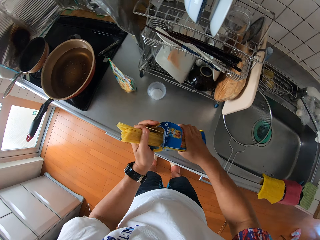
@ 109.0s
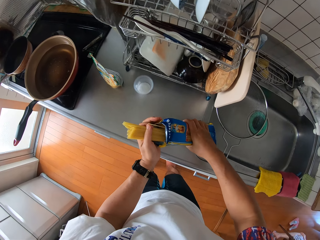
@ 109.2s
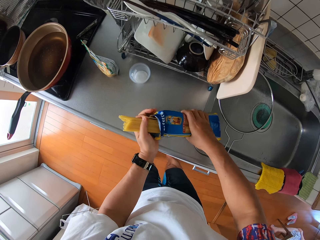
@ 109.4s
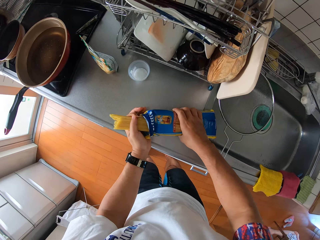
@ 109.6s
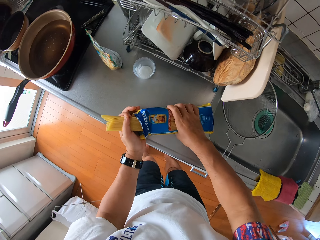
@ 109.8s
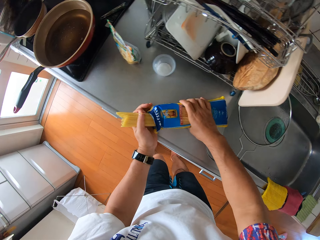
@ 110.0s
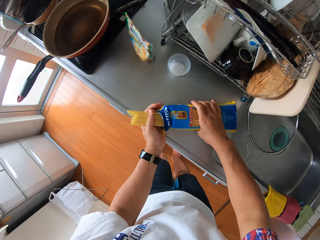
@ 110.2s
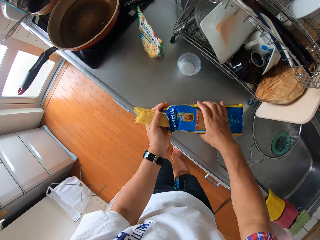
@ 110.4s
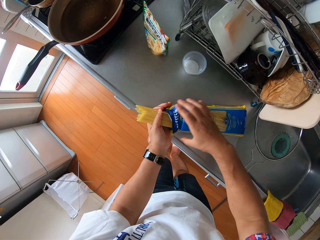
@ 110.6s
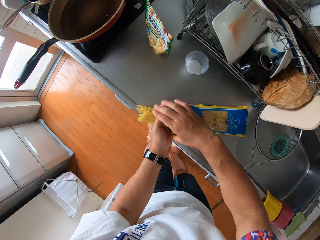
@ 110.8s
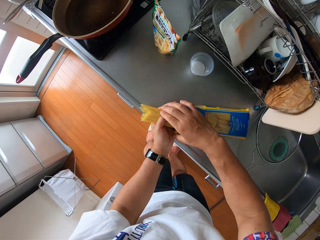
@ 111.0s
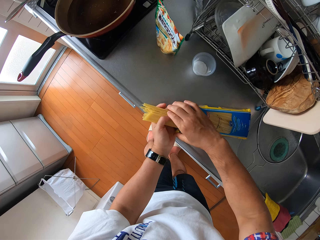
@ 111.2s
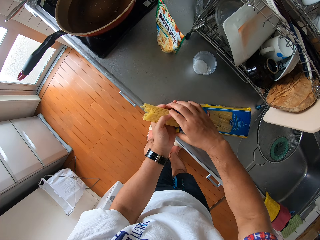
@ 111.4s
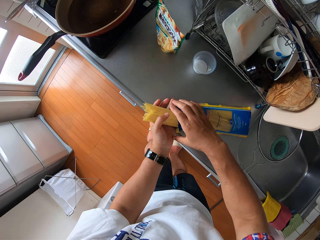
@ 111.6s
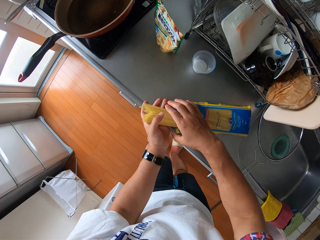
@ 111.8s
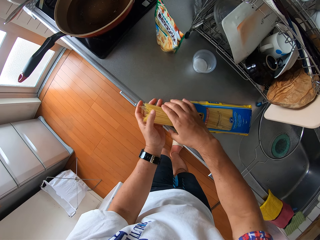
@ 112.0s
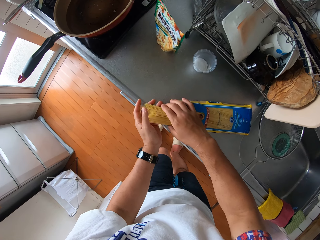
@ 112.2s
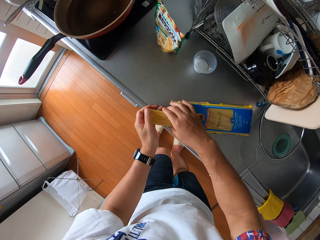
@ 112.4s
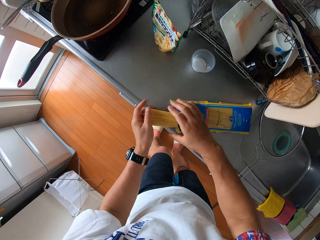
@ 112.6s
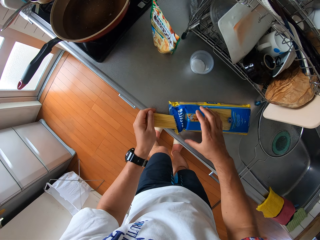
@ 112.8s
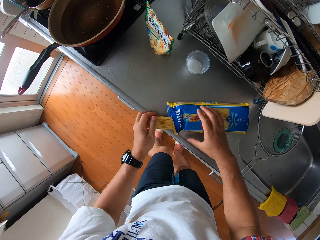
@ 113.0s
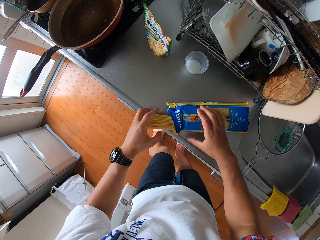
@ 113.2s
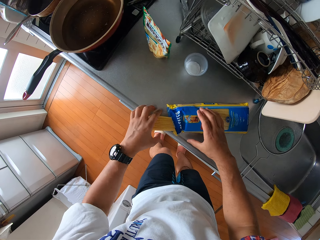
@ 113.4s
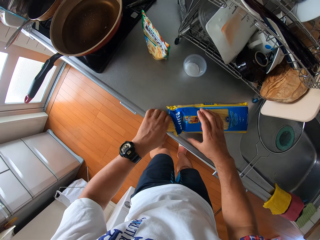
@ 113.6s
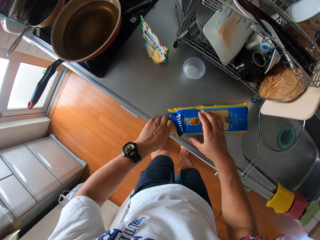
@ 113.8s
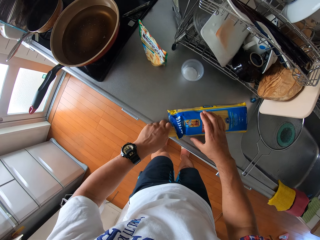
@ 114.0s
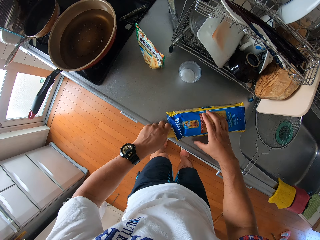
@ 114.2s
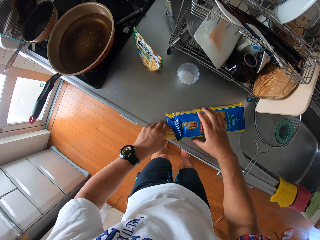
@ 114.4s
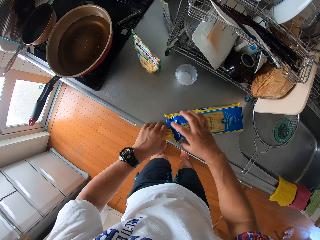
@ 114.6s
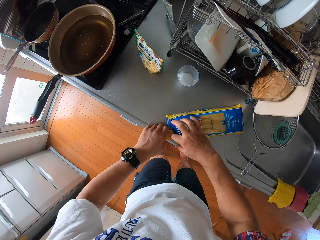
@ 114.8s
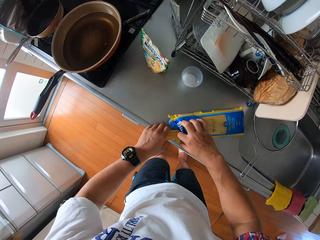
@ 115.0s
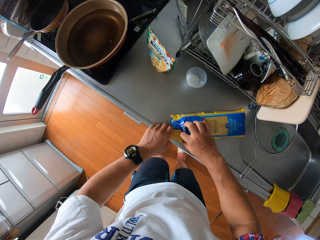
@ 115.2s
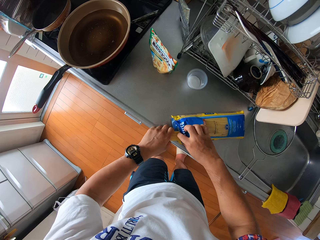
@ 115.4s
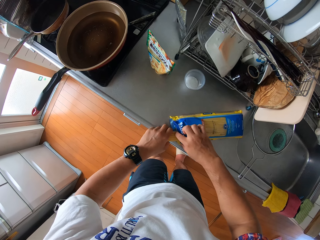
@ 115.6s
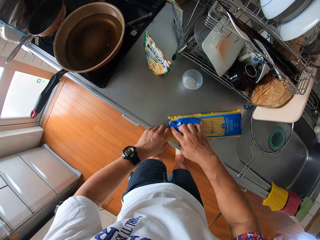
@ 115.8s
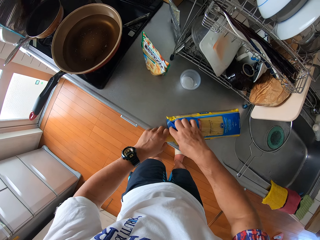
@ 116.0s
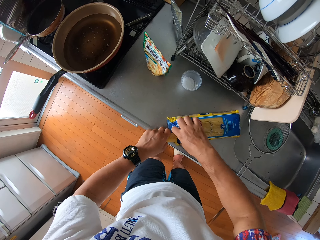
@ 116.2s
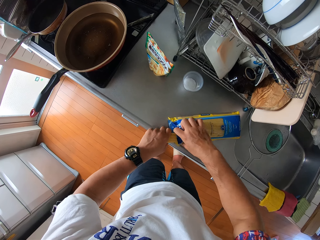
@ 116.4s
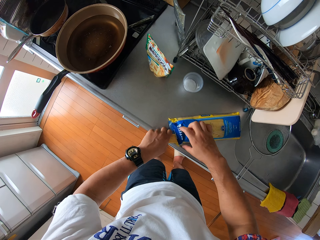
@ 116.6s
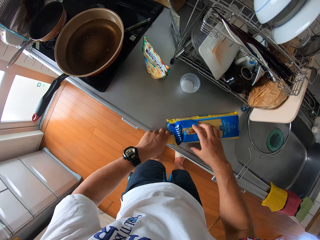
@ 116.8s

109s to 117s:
The camera wearer places the pack of spaghetti on the table. He arranges the sticks of spaghetti from the pack with his left hand.

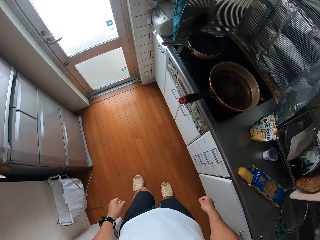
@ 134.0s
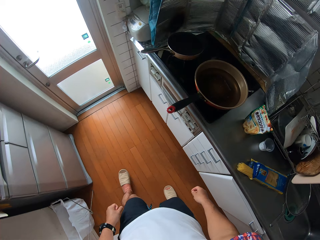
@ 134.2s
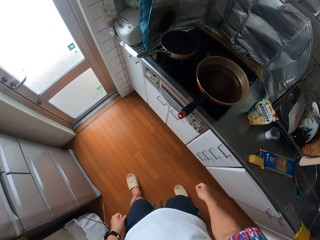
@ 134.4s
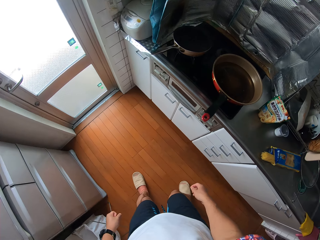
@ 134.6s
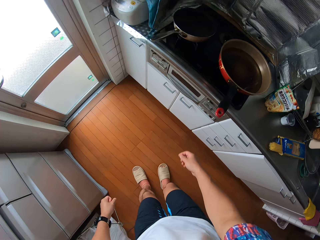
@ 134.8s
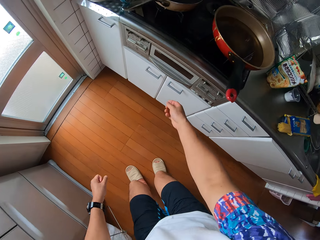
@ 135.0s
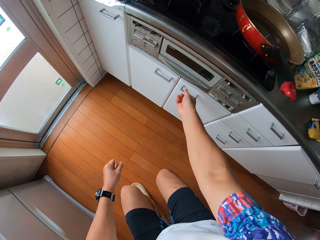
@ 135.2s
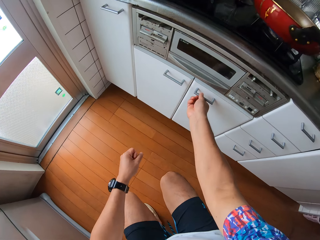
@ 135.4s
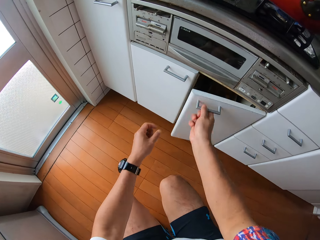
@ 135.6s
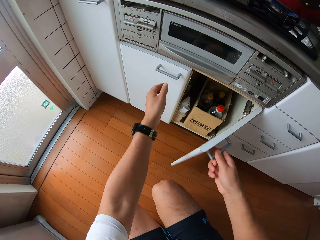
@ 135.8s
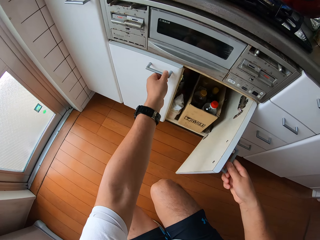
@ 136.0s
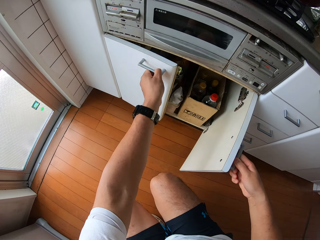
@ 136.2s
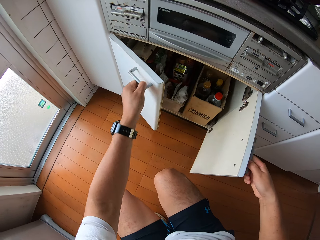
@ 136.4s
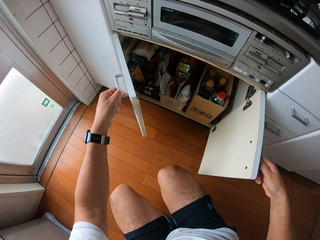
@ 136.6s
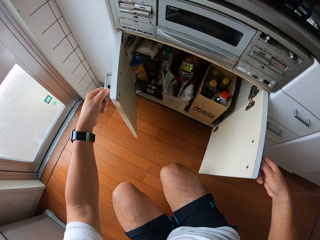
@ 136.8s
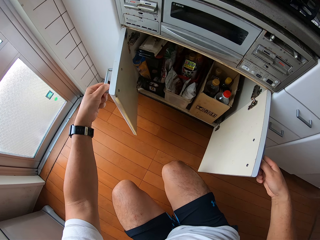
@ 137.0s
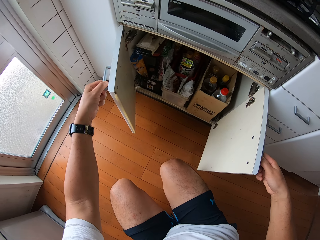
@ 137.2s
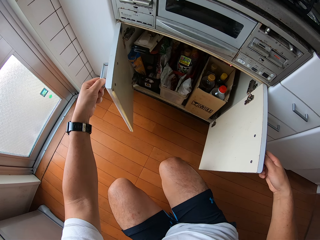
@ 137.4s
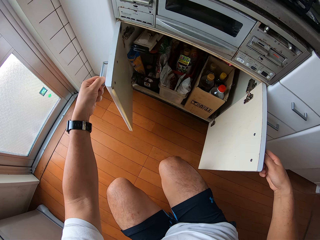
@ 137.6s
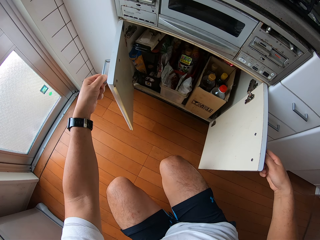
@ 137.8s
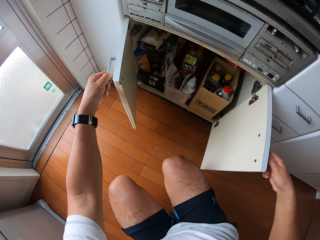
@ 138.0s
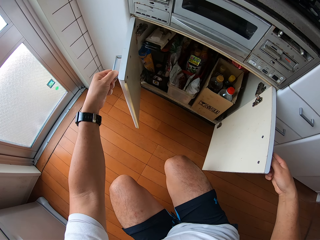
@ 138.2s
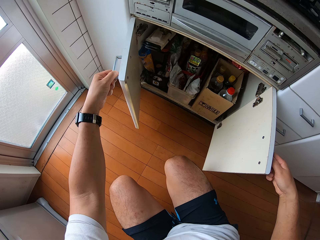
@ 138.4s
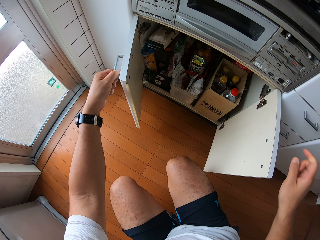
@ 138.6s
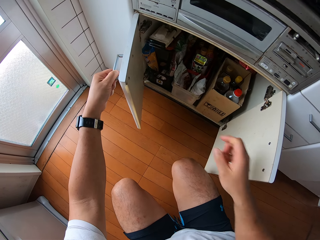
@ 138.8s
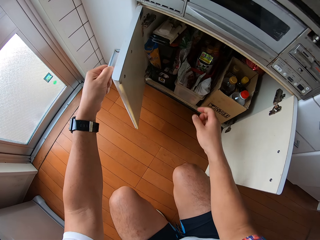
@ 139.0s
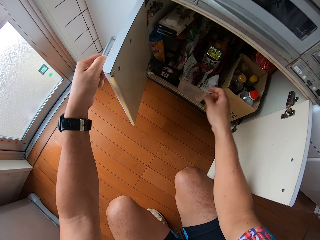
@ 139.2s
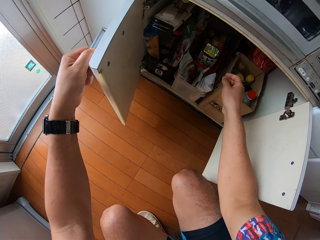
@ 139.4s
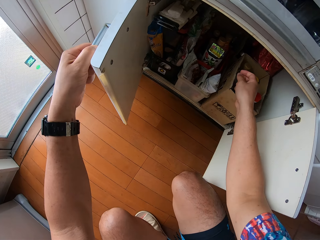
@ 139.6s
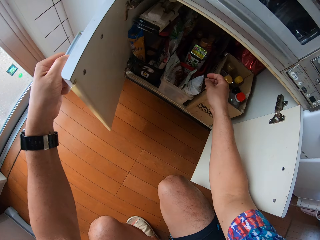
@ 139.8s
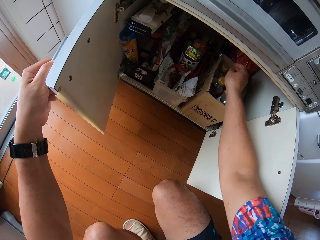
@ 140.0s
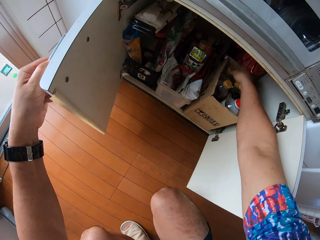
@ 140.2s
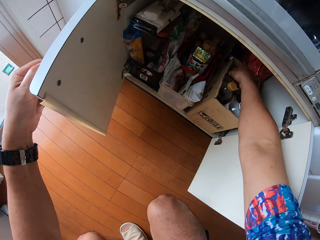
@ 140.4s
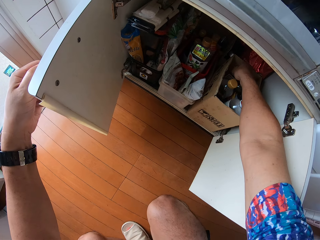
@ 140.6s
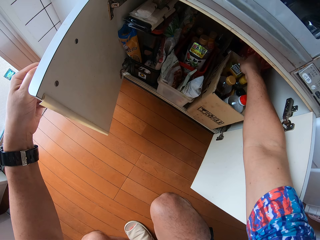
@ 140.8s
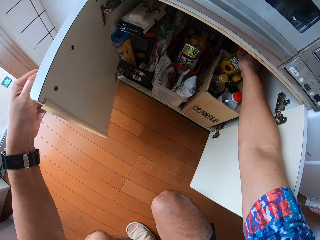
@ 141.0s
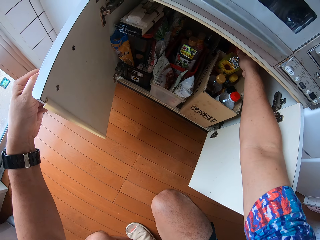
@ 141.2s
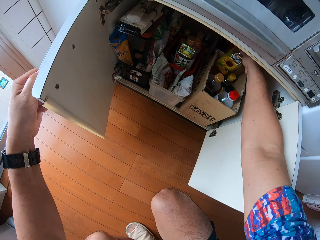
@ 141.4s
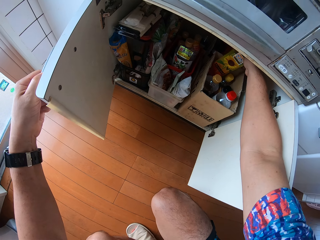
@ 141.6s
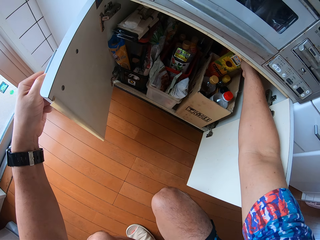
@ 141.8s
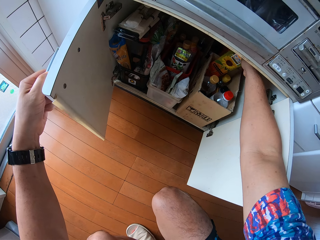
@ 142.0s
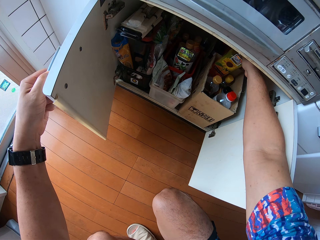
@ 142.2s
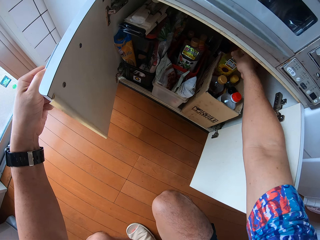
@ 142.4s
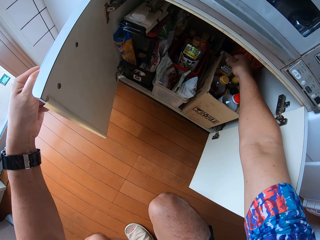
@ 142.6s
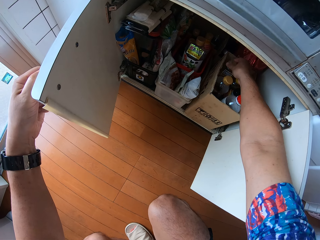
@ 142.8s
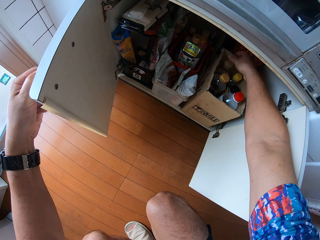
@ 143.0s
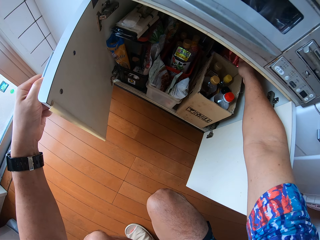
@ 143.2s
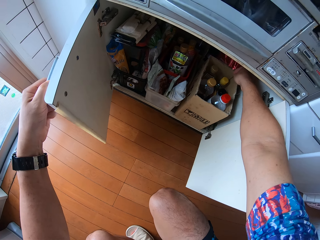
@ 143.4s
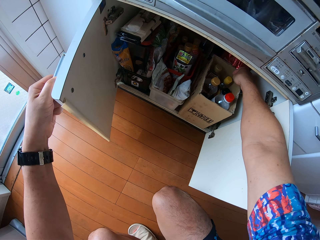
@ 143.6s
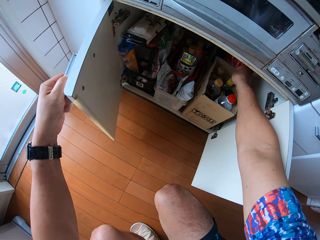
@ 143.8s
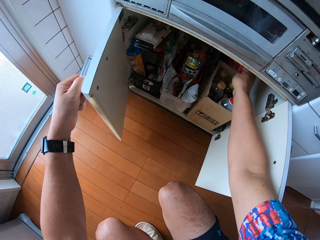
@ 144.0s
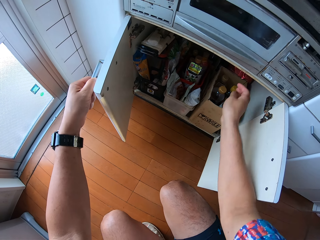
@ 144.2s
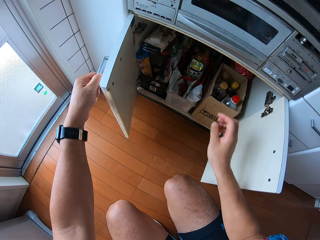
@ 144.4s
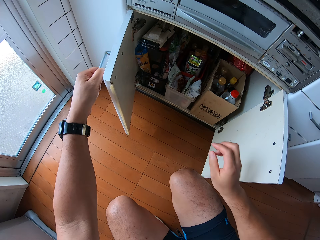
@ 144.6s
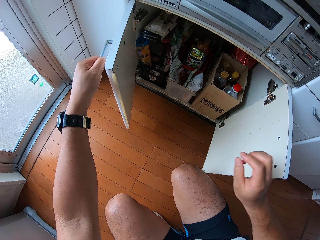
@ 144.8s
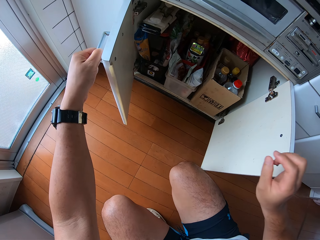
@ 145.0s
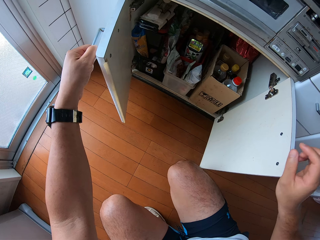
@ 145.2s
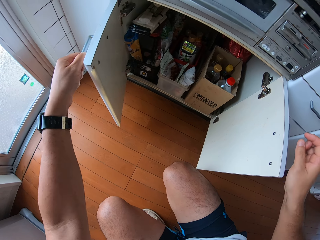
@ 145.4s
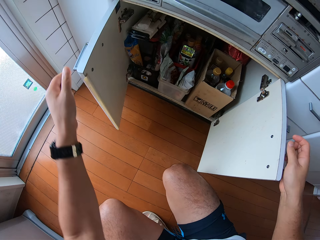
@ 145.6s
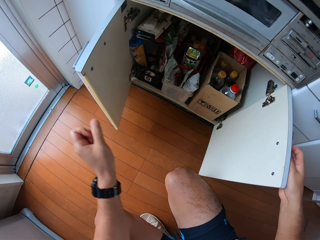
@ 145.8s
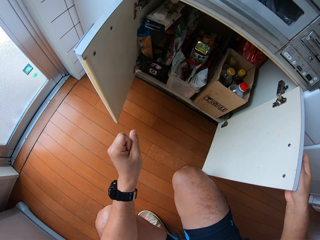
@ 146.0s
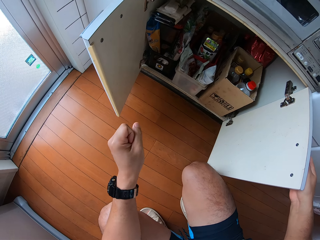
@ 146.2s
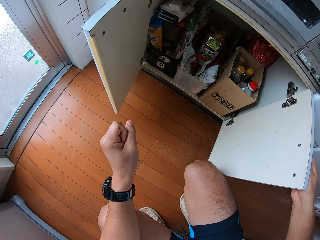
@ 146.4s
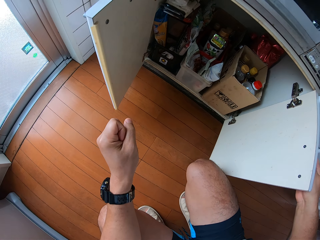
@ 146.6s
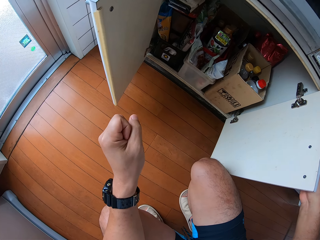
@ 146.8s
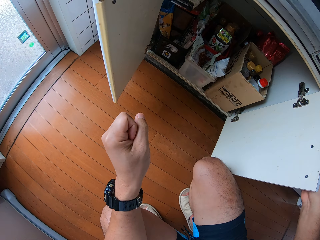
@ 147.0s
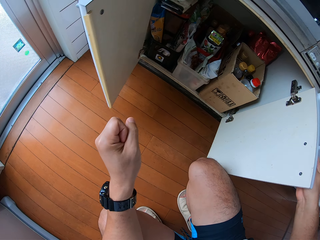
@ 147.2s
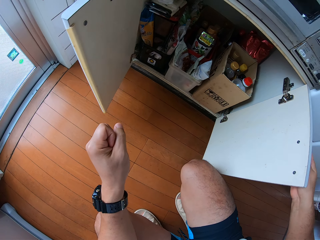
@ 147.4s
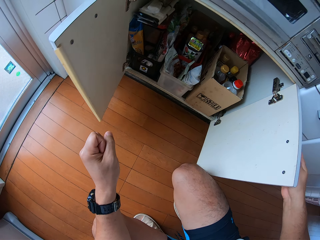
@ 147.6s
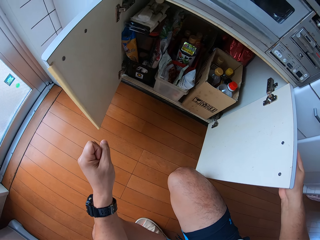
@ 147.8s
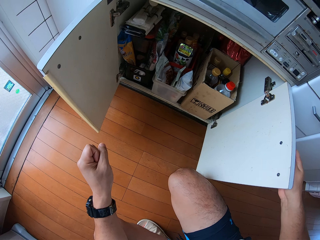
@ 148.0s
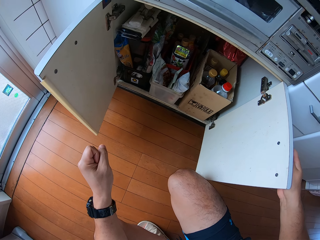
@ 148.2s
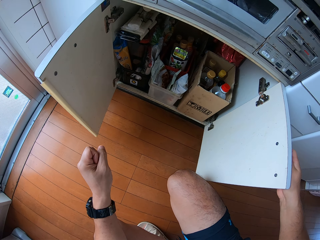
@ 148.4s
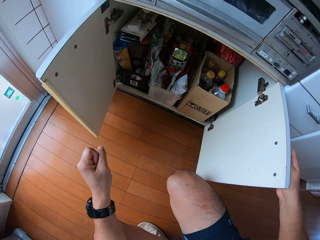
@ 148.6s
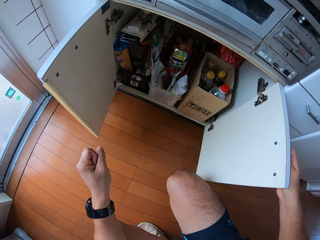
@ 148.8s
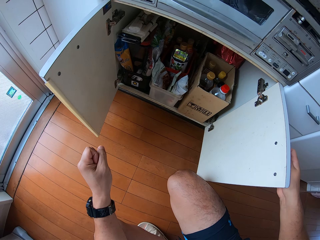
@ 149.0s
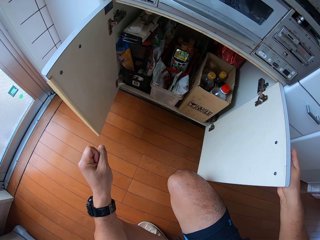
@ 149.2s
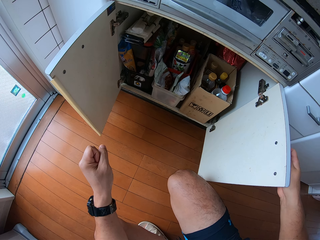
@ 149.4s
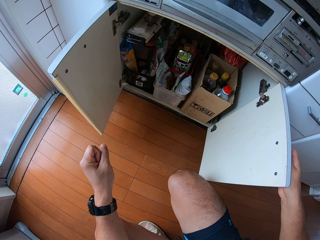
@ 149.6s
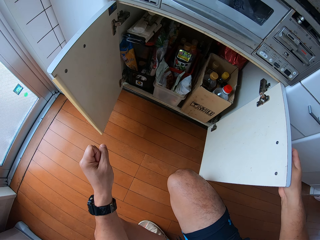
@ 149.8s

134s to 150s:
The camera wearer looks around the kitchen. He opens the right side of the door of the kitchen cabinet with his right hand and opens the left side of the door of the cabinet with his left hand. He looks inside the cabinet. He lifts a bottle of something in a box inside the cabinet with his right hand. He places the bottle in the box. He stirs in the kitchen cabinet.
